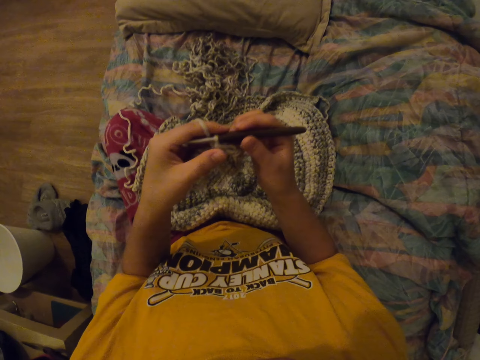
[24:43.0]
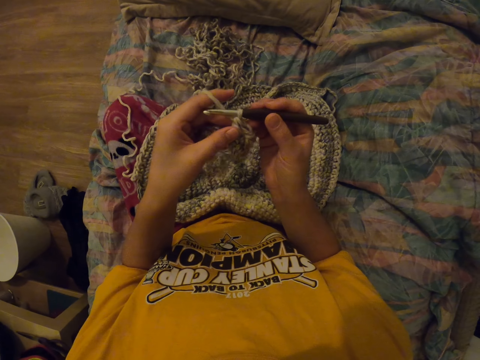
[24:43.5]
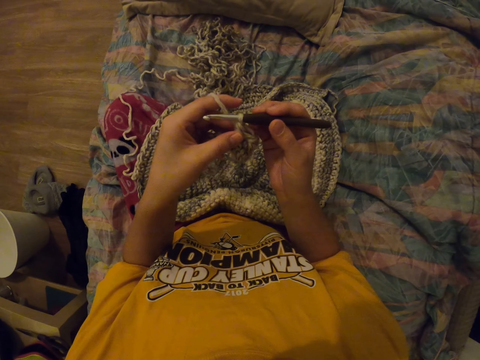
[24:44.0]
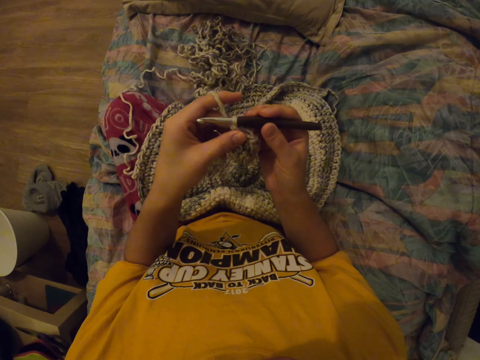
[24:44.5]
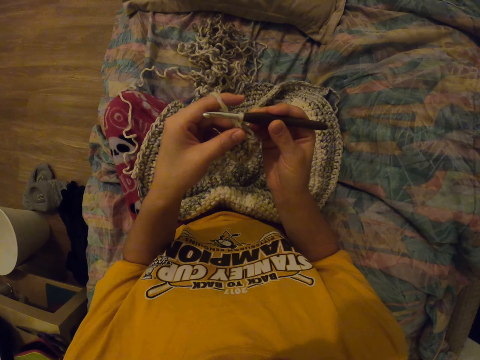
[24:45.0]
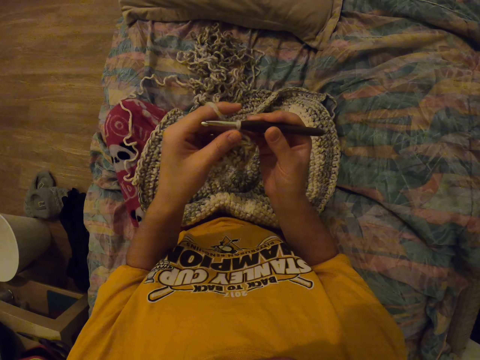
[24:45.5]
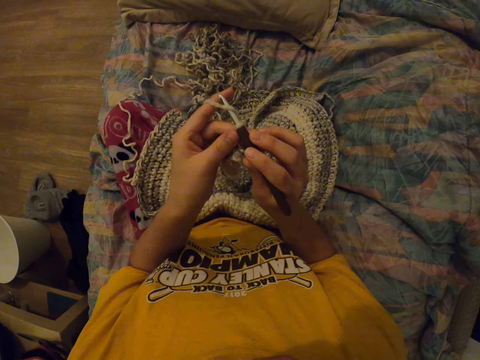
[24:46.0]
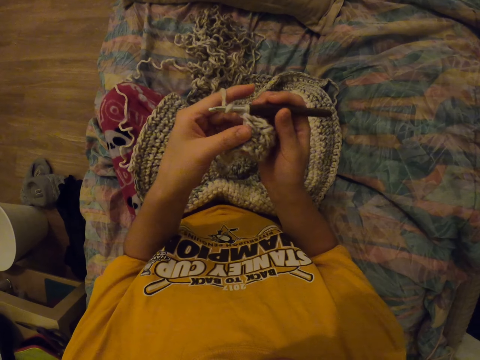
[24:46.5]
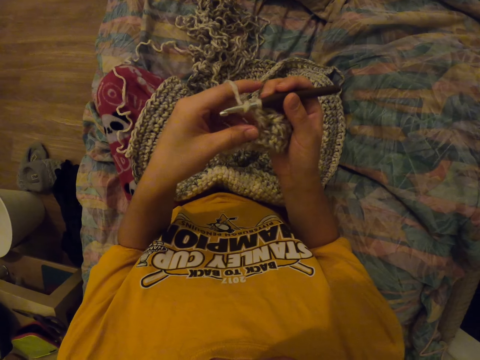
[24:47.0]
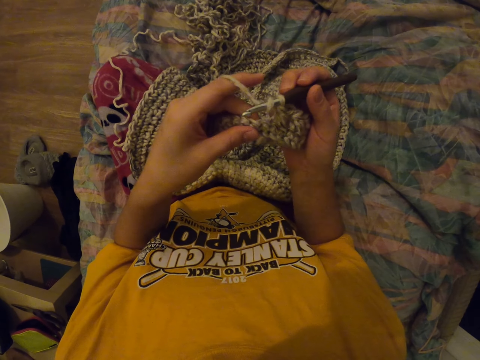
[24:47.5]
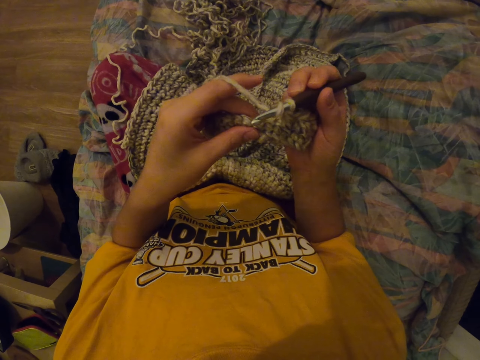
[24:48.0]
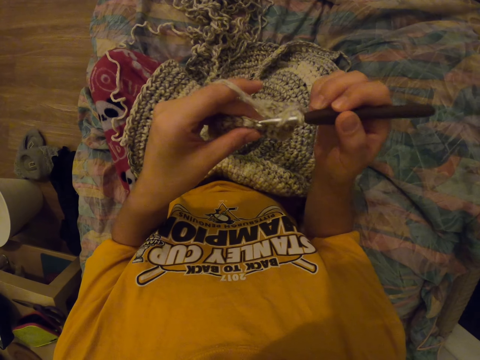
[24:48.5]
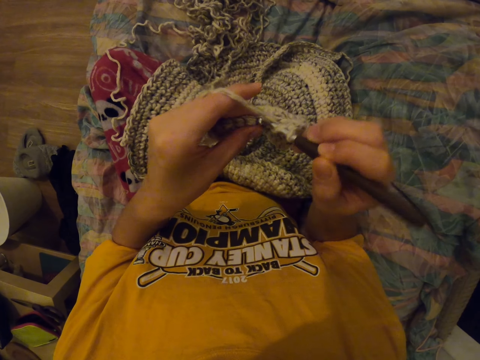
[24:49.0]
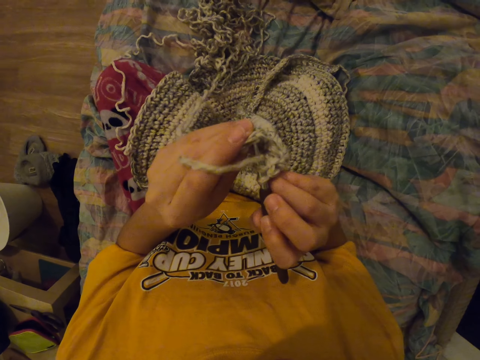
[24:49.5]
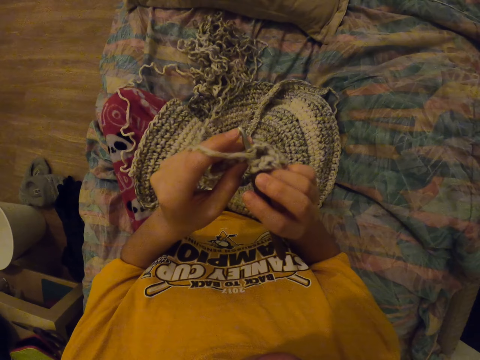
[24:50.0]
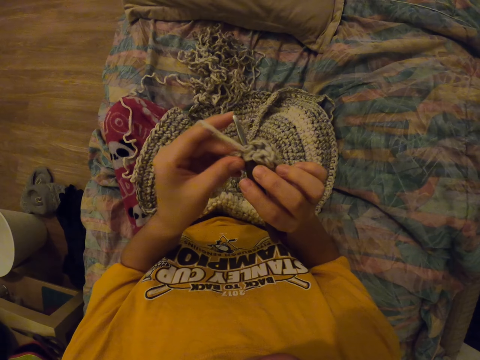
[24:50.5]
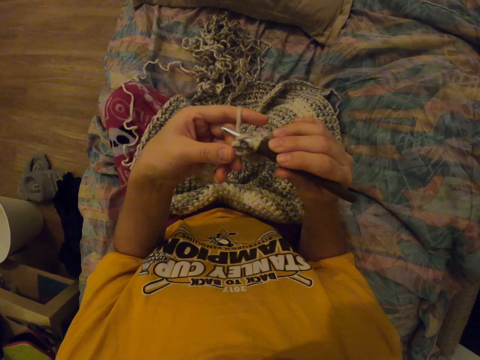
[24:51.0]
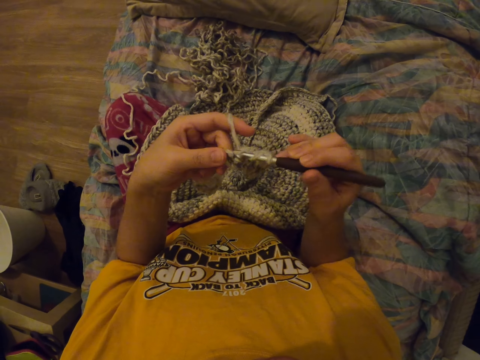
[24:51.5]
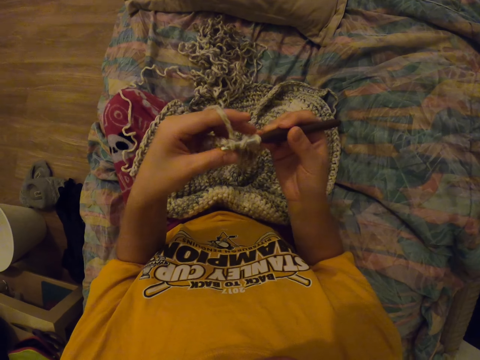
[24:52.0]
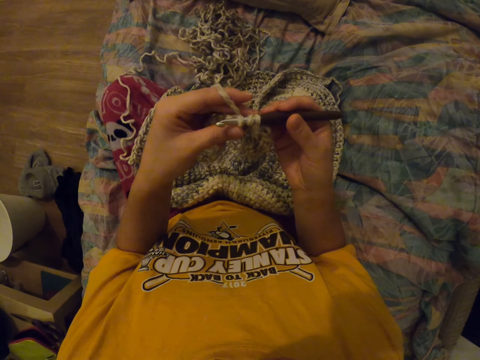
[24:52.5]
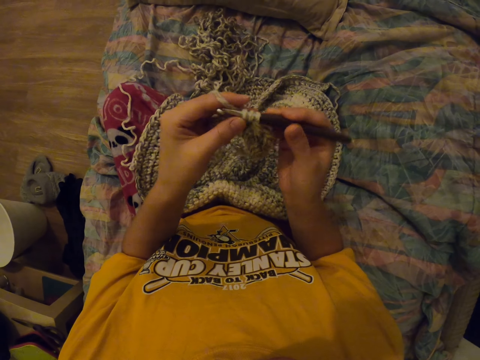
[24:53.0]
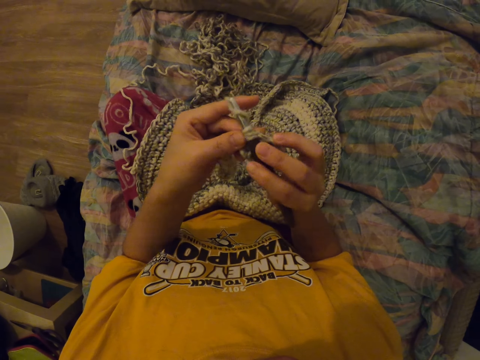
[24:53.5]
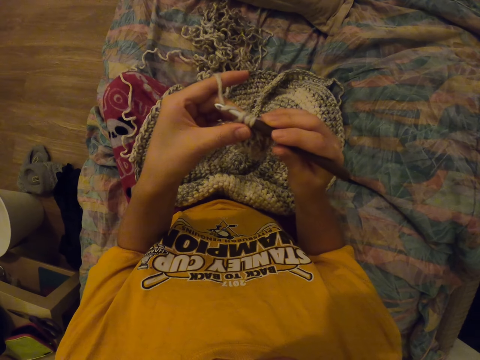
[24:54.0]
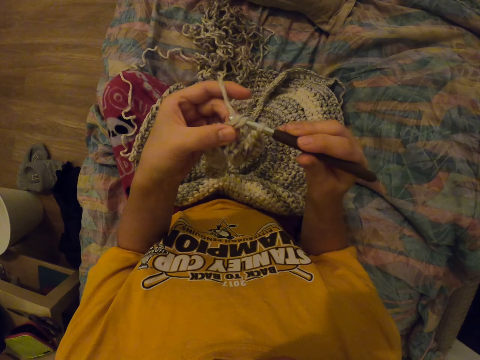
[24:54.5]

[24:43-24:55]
The camera wearer holds the punch needle. They sew with the punch needle. They knit fabric with a yarn and a crochet hook.

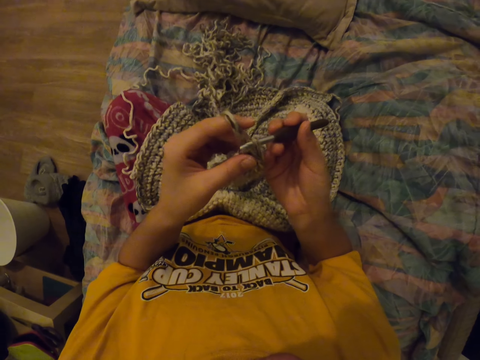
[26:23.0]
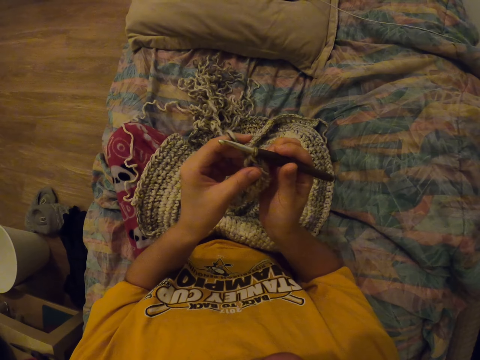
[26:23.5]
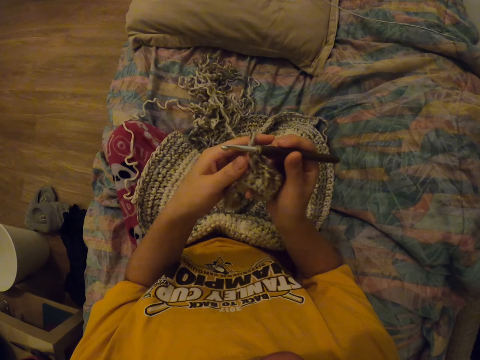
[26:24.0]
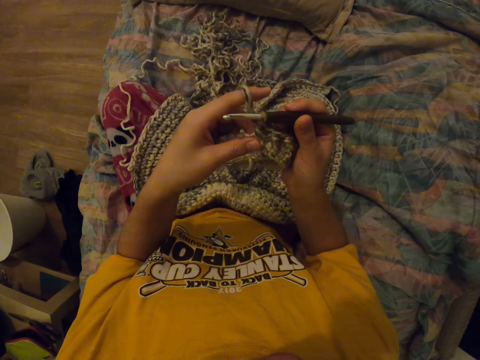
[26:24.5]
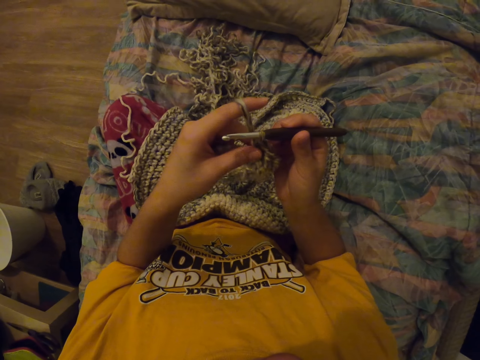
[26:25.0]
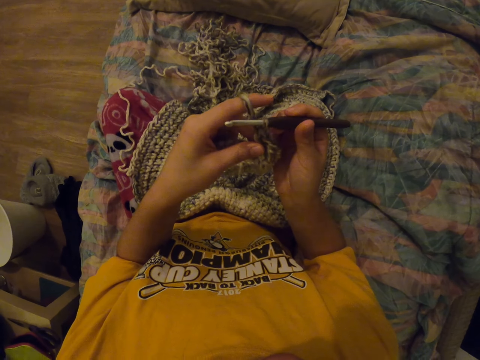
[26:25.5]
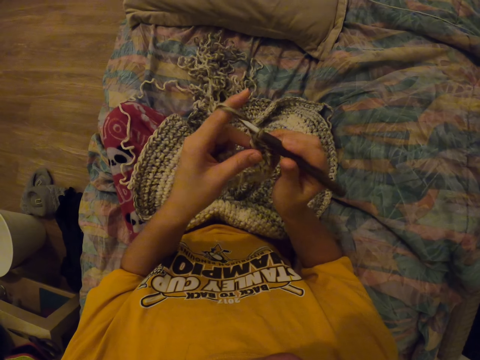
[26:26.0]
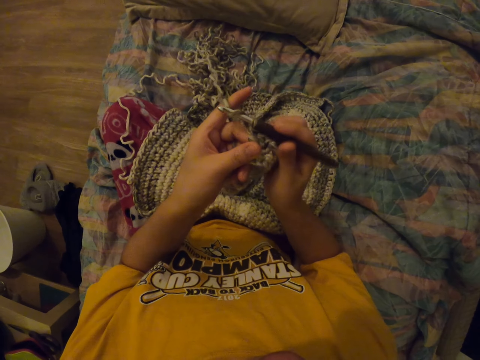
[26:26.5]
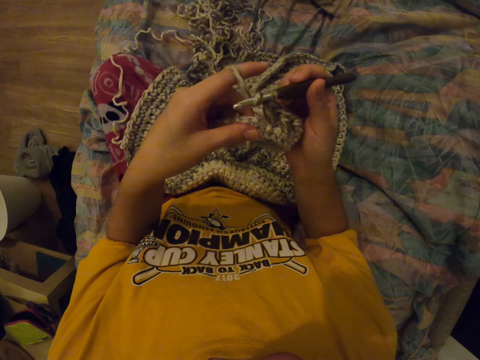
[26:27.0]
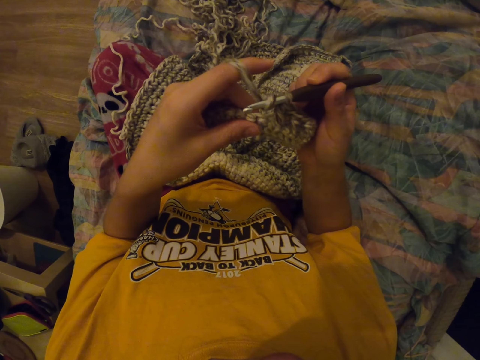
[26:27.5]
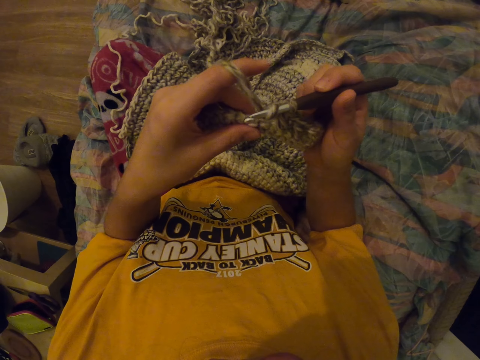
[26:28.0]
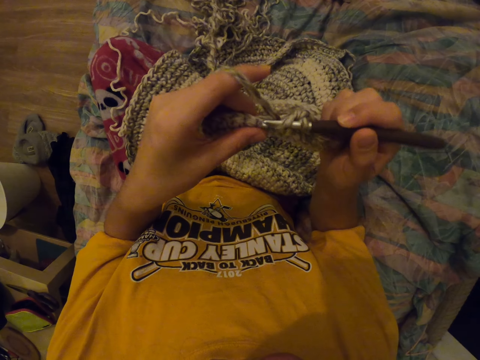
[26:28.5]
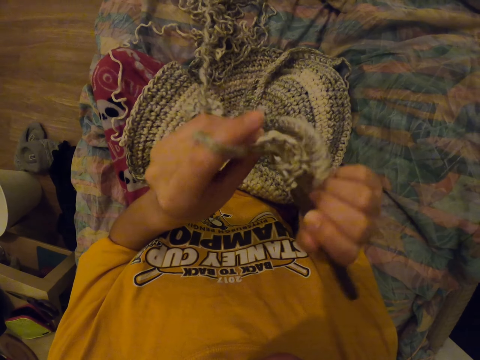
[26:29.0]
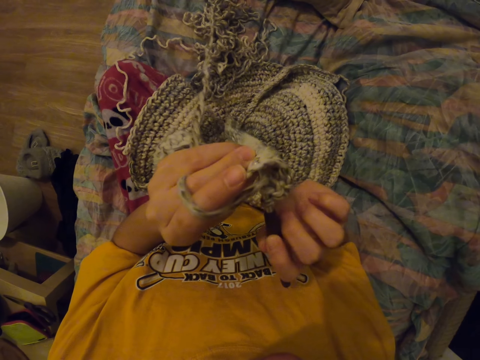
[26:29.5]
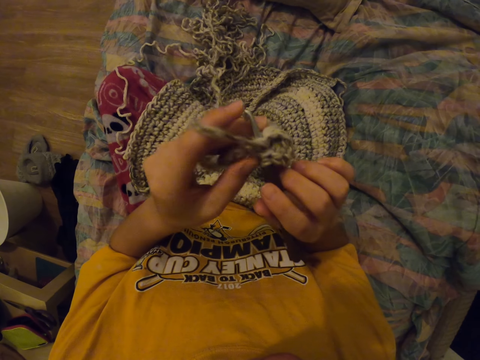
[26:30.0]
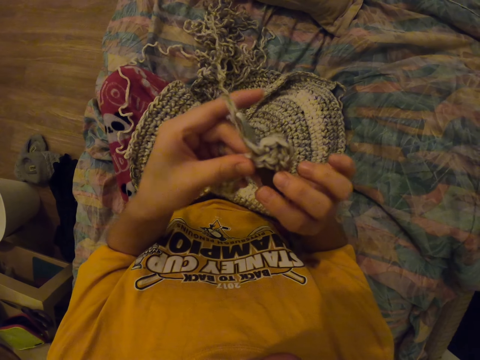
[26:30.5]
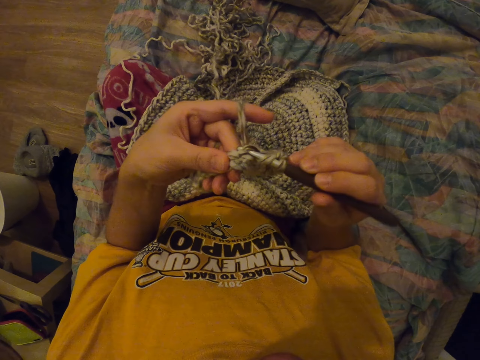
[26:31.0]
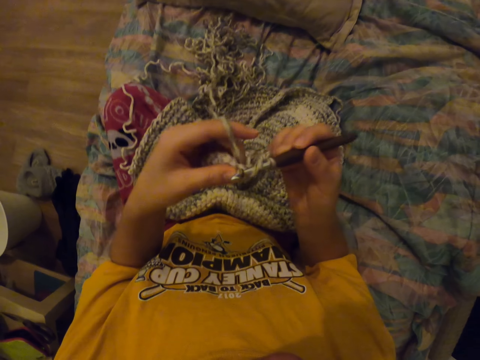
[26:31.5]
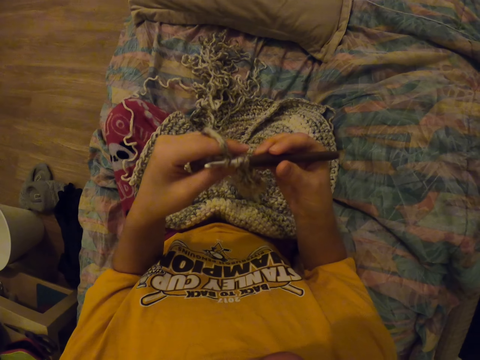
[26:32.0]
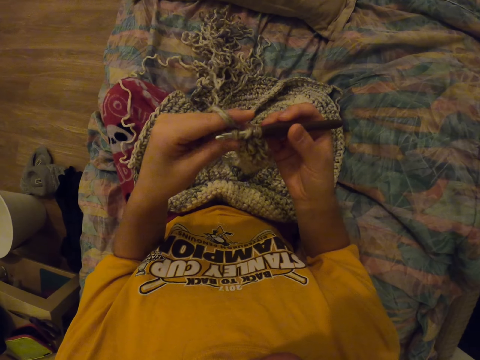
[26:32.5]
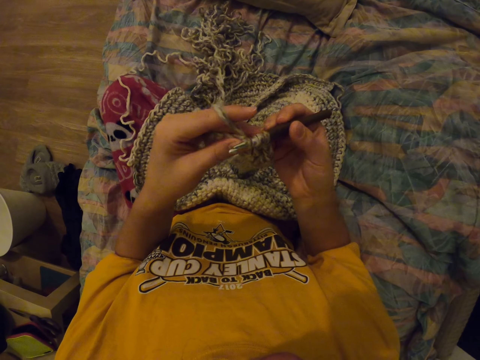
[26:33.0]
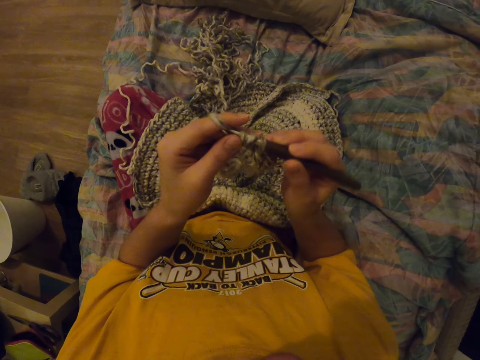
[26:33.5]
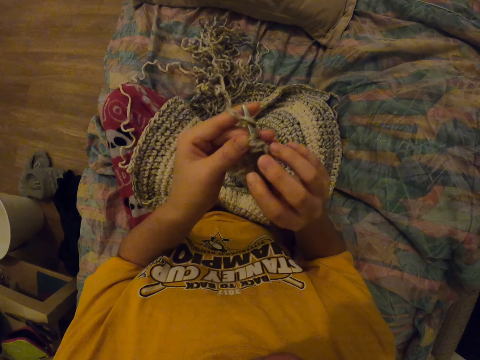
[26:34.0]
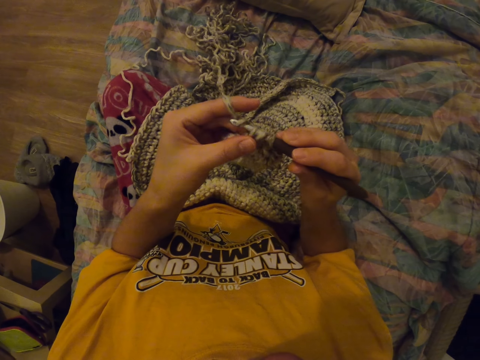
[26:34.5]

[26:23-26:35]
The camera wearer adjusts the bag with her left hand. She sews with the punch needle. She knits fabric with a yarn and a crochet hook.
